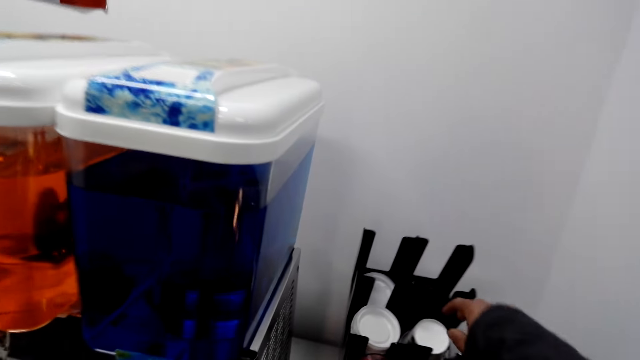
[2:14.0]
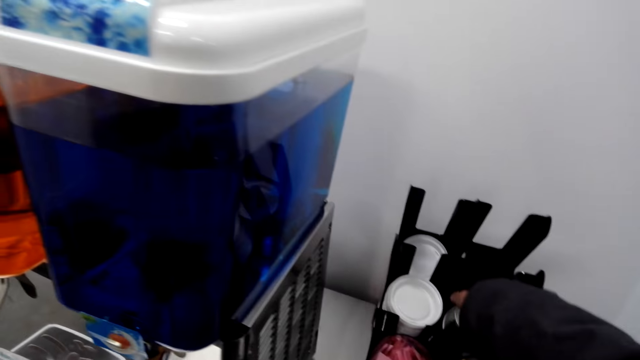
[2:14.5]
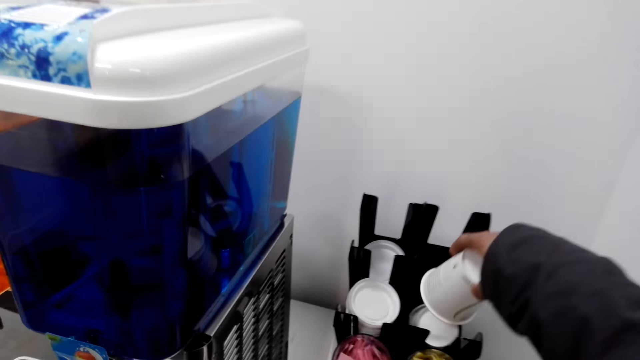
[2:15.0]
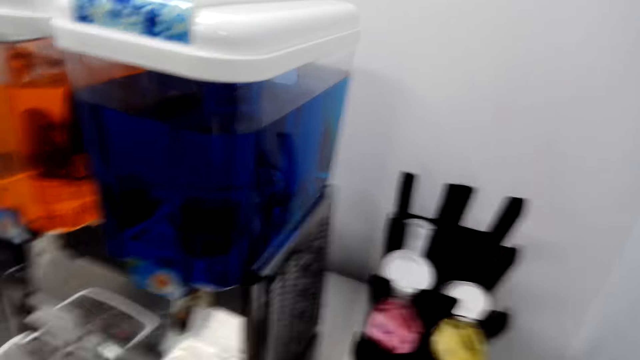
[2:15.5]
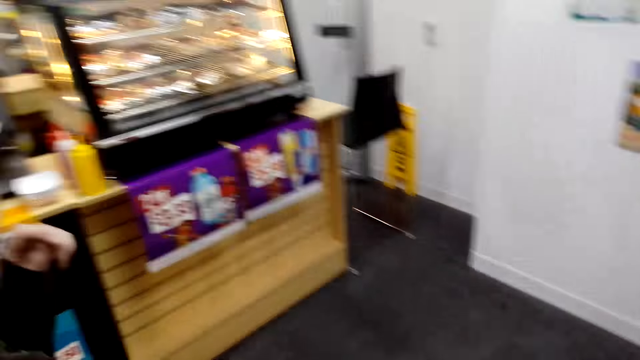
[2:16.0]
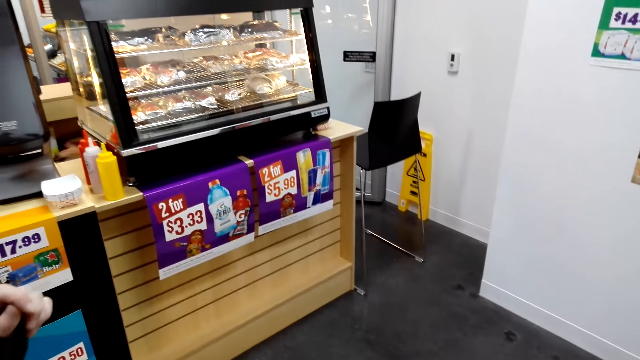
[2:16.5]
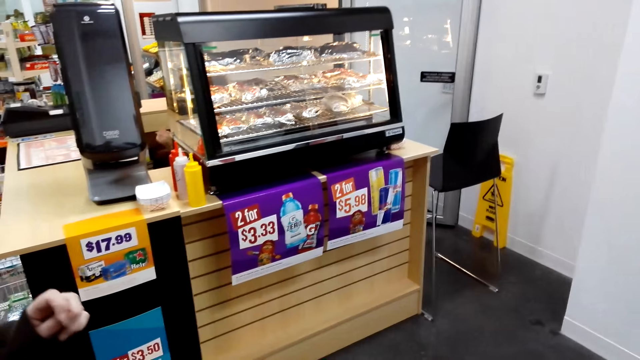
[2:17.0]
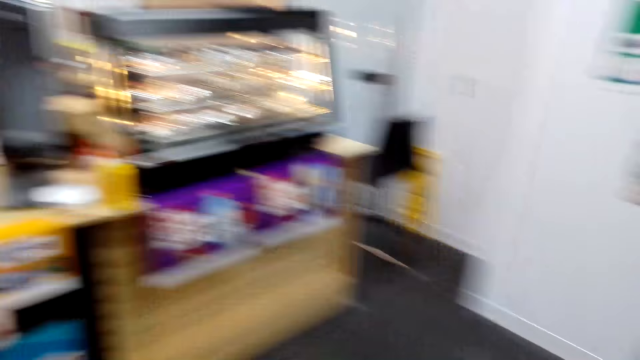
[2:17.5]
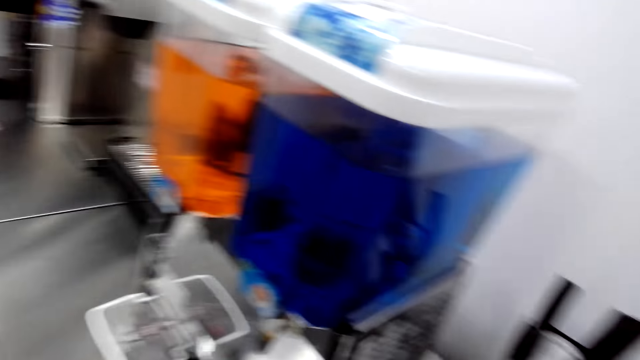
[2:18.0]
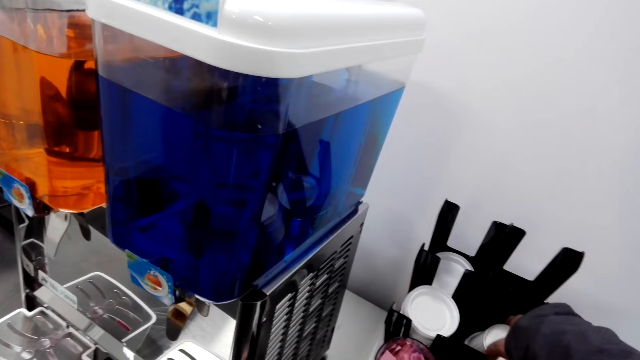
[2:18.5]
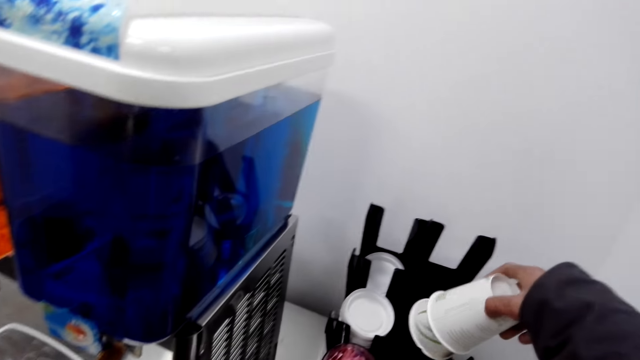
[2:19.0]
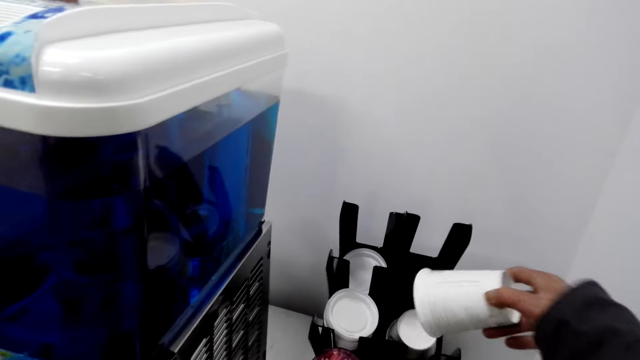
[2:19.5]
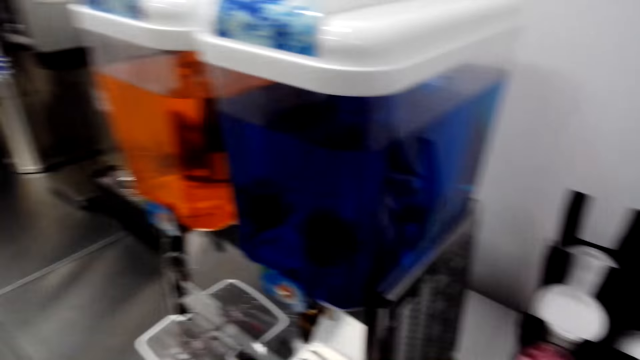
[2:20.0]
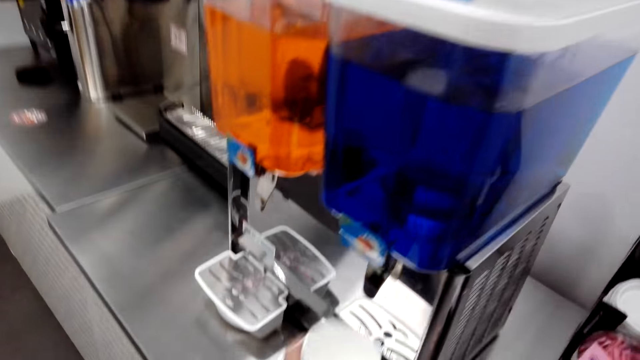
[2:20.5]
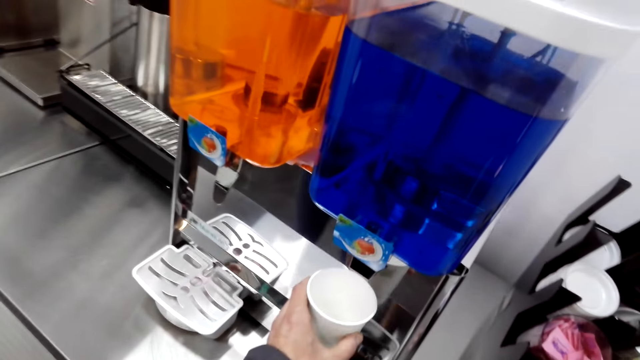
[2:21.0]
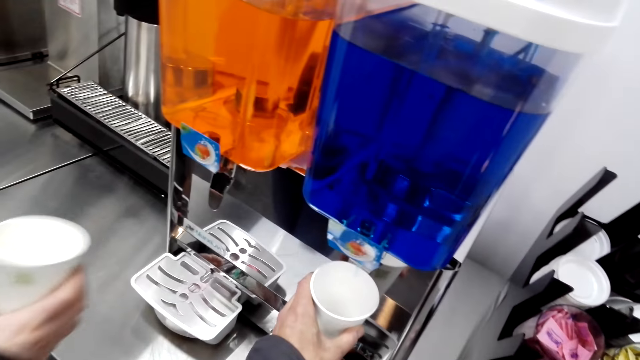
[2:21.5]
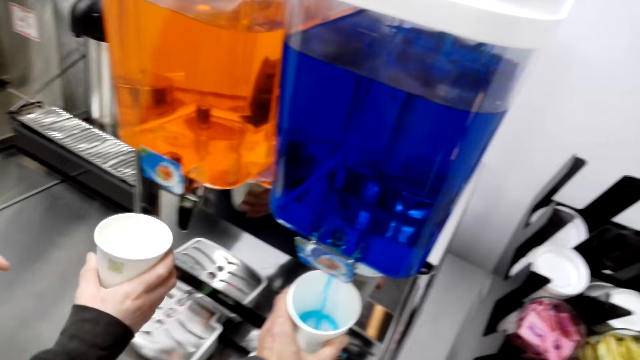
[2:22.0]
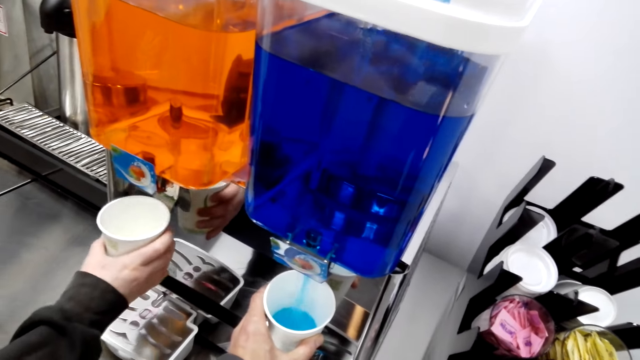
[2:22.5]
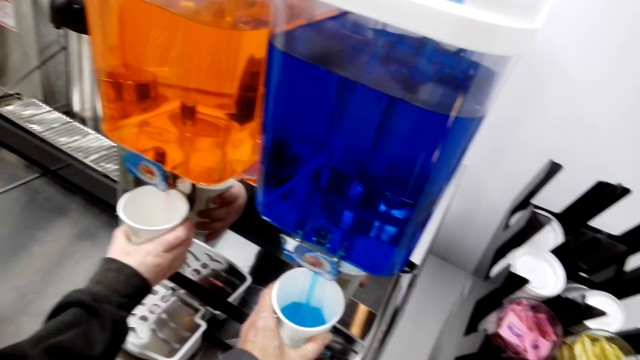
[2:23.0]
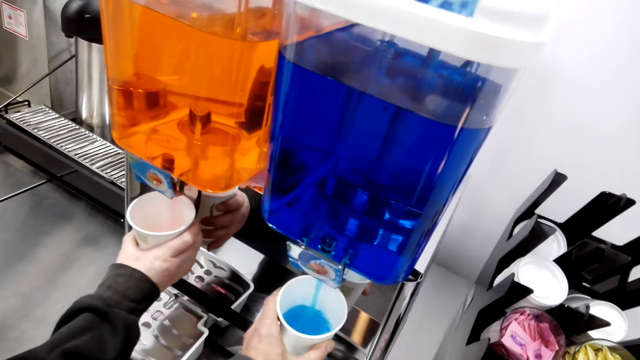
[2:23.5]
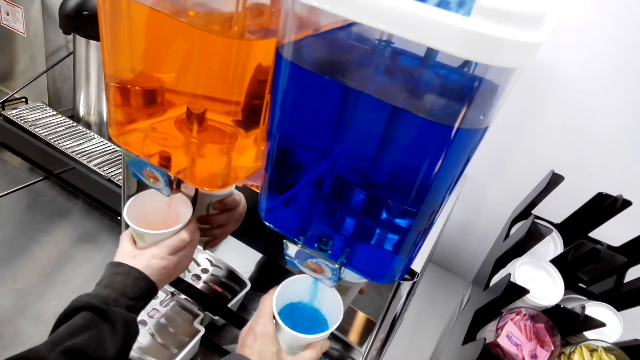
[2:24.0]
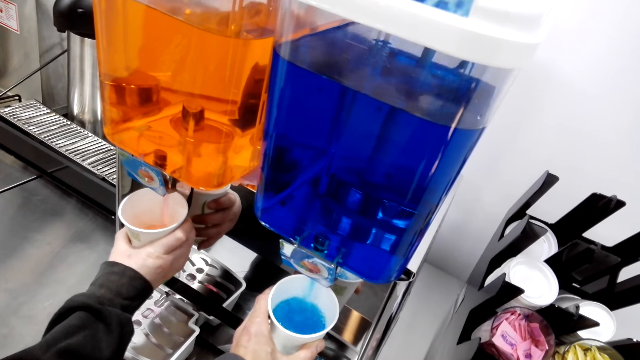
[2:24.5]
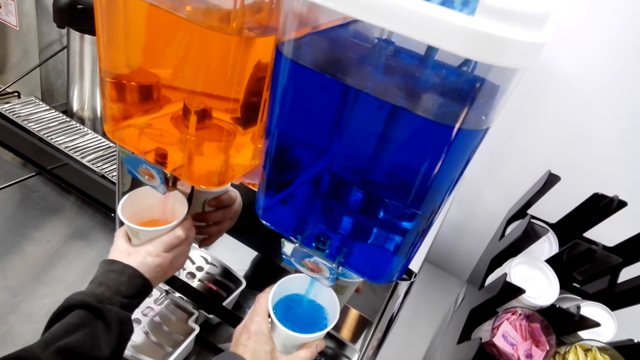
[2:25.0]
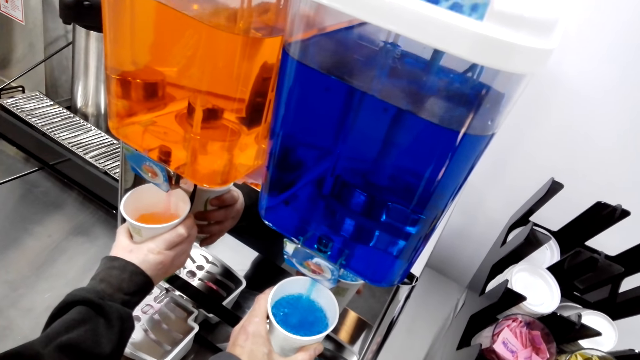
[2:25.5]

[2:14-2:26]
The camera wearer picks up a cup with her right hand. She hands a lady the cup. She picks up a cup. The lady picks up a cup with her right hand. The lady puts juice in a cup. The camera wearer places a cup on the coffee maker. She puts juice in the cup. She holds the cup on the right hand. The lady places a cup on the coffee maker.

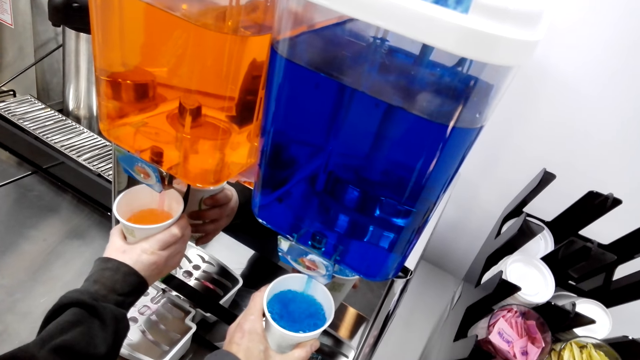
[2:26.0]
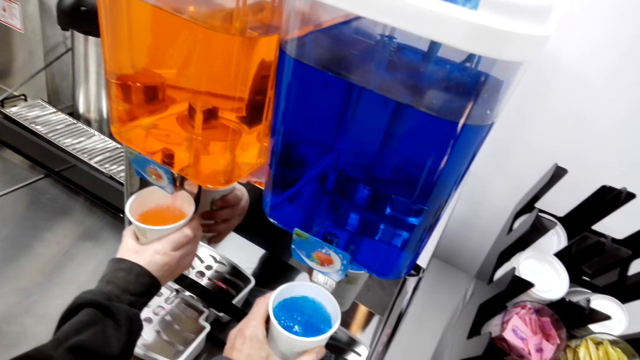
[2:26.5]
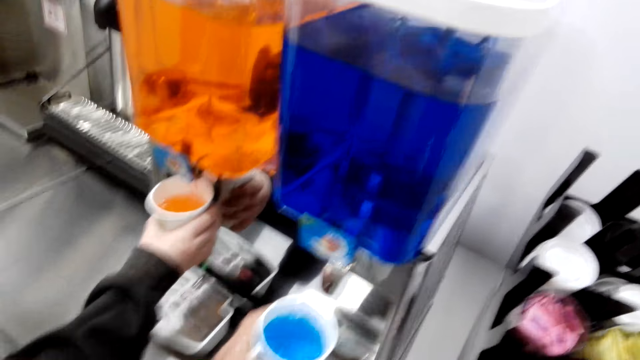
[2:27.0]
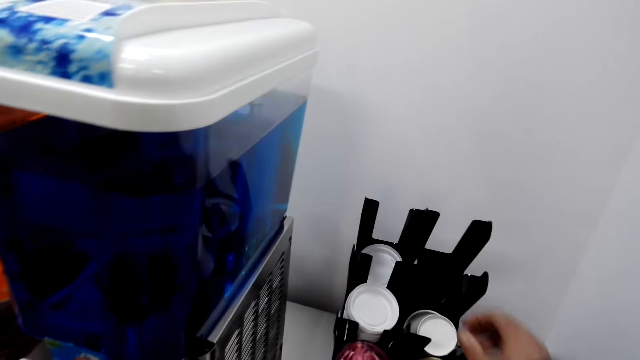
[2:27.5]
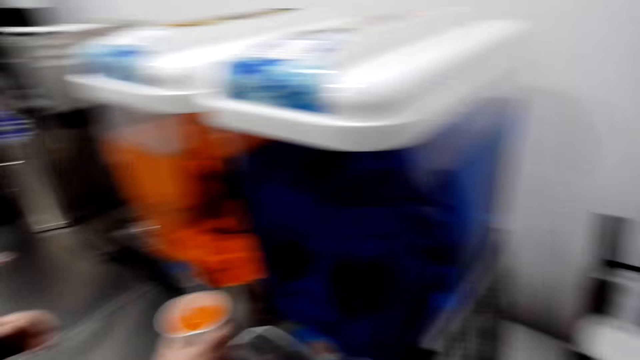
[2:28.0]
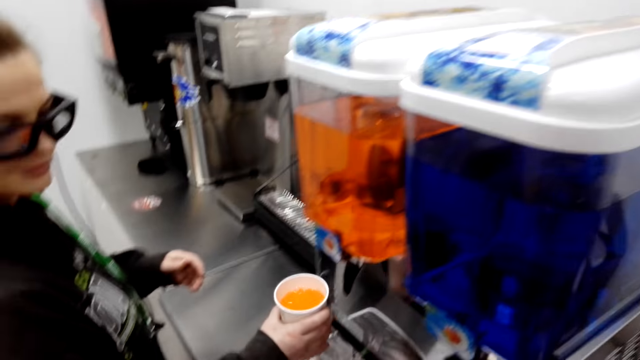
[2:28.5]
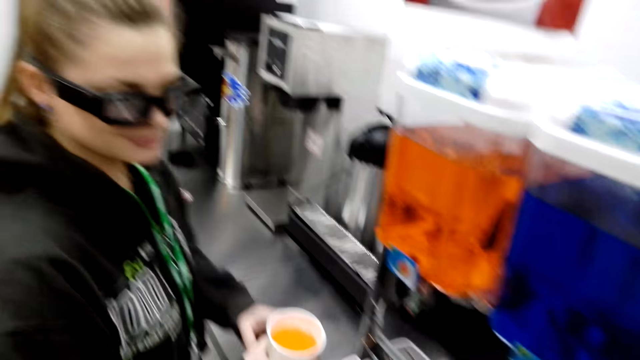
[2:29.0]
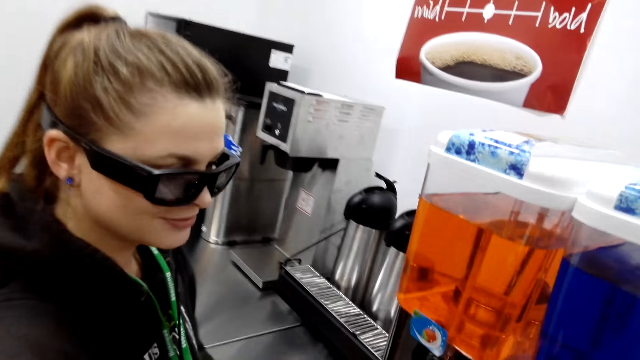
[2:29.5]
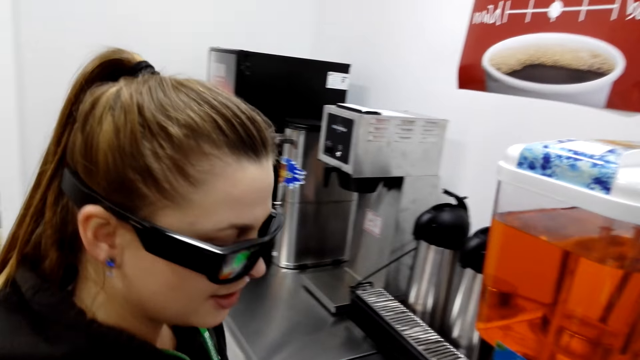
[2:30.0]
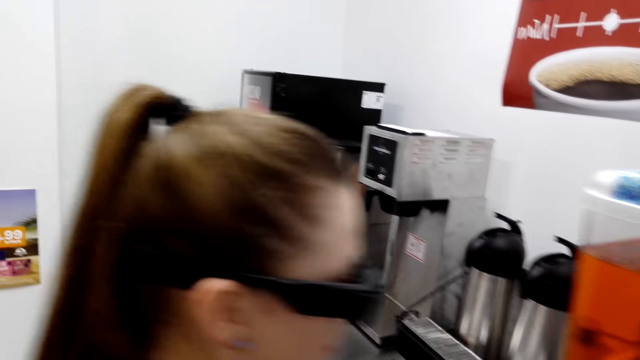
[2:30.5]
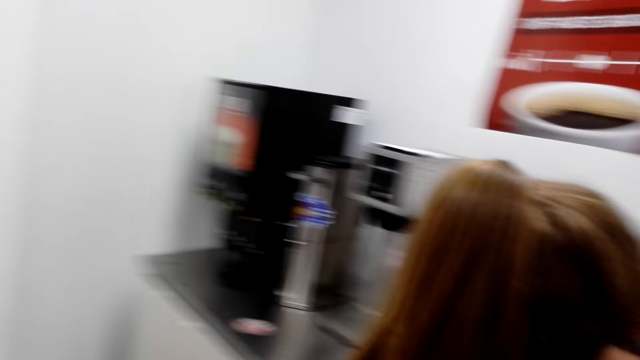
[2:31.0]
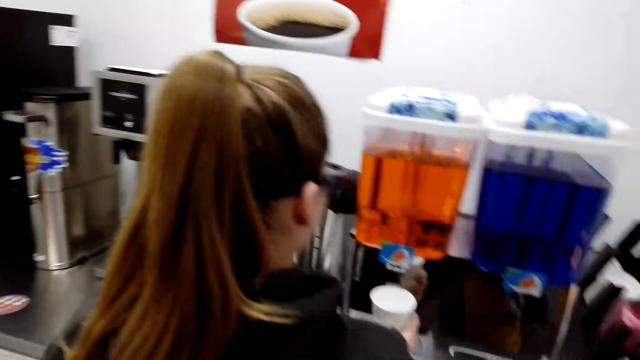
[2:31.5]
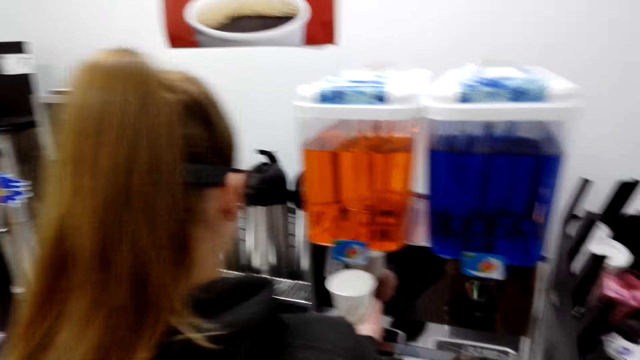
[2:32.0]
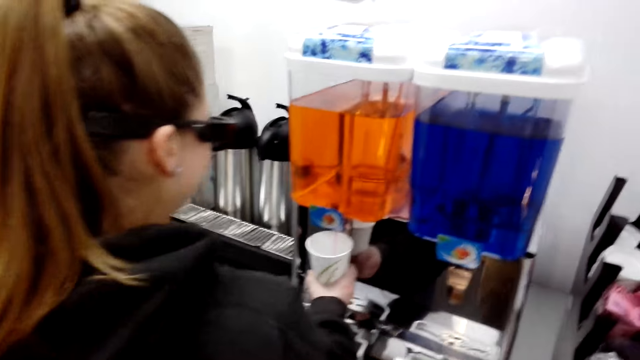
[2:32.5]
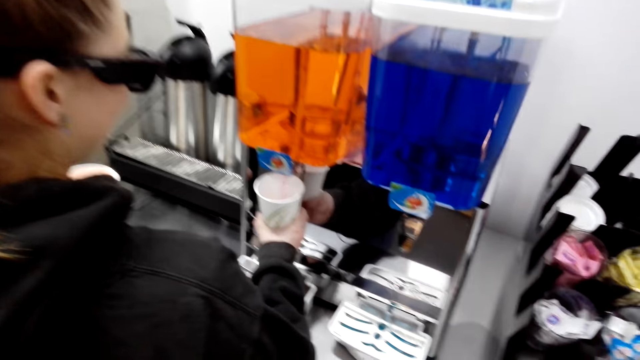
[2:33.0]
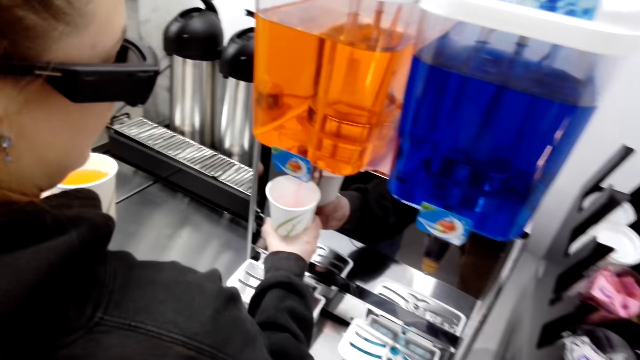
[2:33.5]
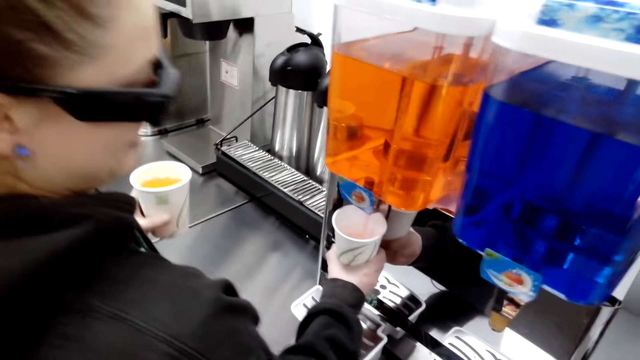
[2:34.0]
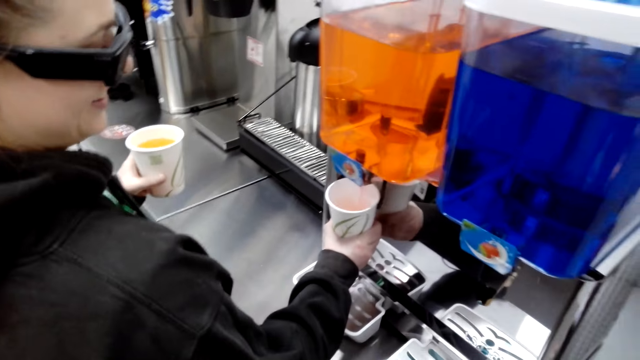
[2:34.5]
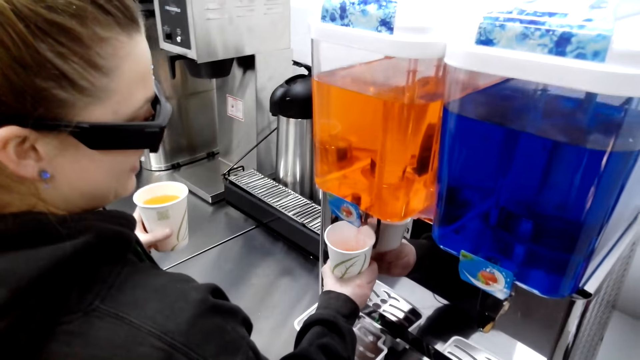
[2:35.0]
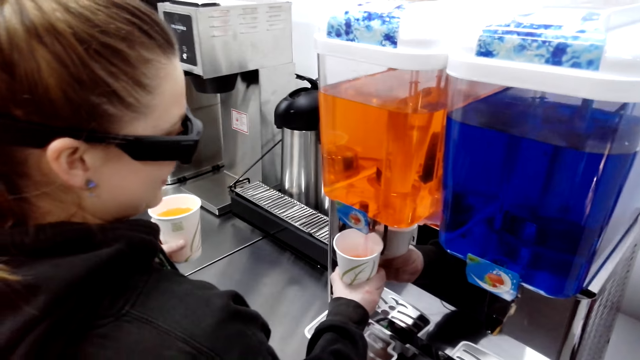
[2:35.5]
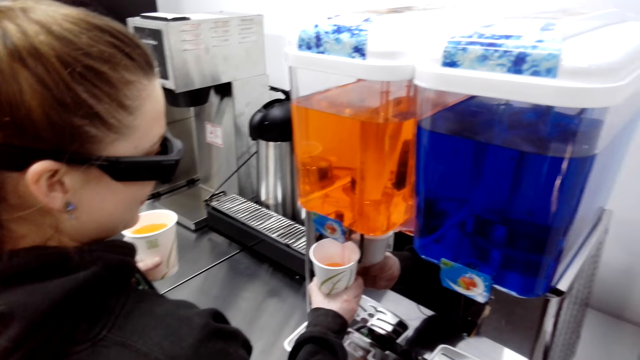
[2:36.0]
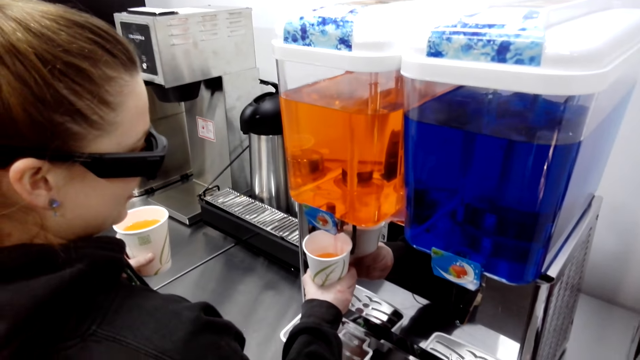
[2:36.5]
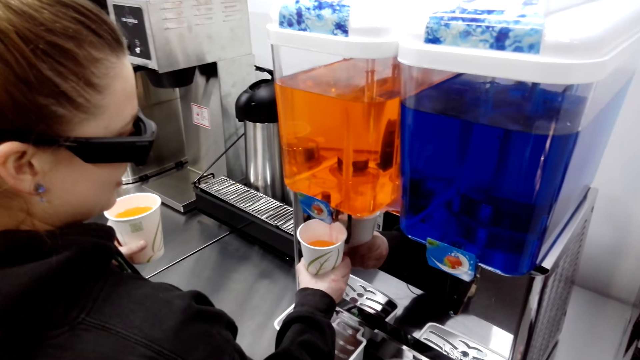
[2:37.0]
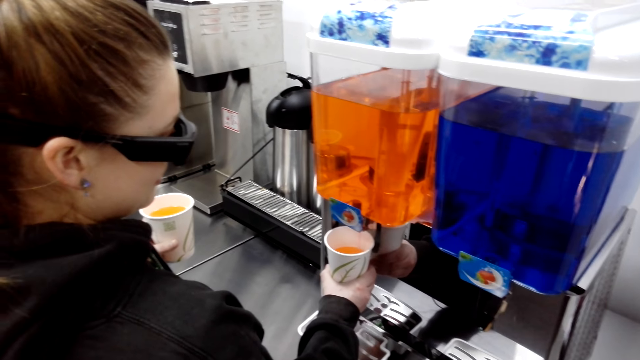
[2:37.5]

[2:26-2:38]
The camera wearer picks up a cup from the coffee maker. They pick up a cup with a right hand. They hand a lady the cup. The lady stands at the coffee maker. The lady puts juice in a cup. The lady holds the cup at the coffee maker. The camera wearer interacts with the lady. The lady puts juice in the cup.
